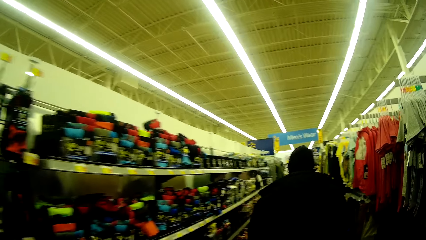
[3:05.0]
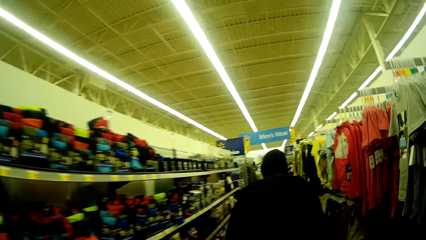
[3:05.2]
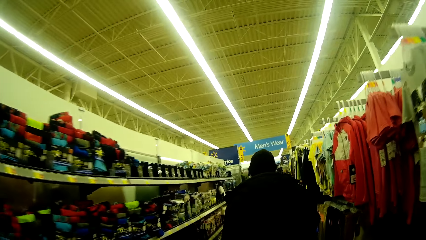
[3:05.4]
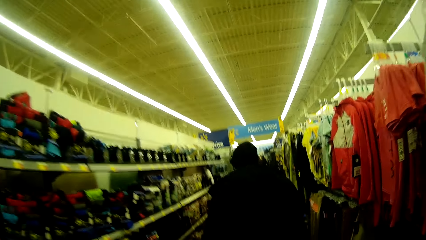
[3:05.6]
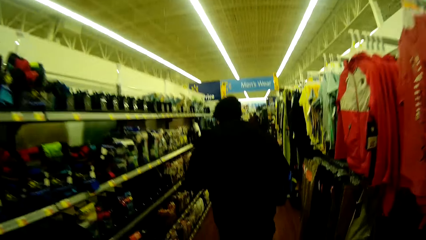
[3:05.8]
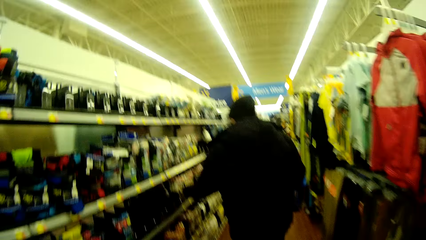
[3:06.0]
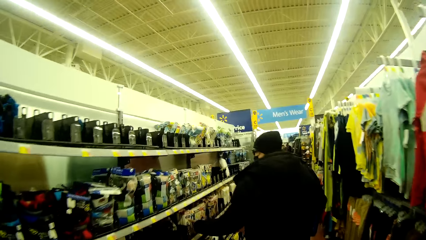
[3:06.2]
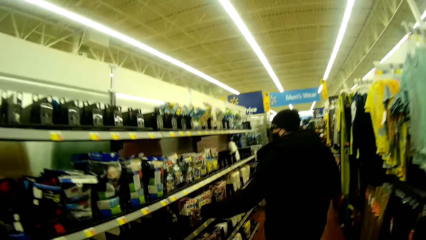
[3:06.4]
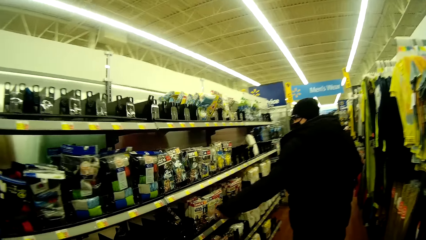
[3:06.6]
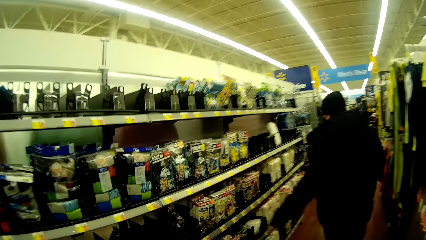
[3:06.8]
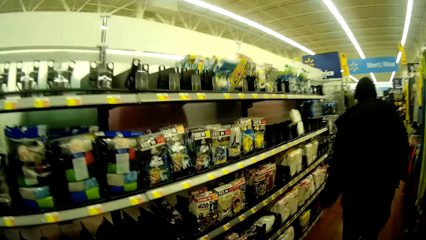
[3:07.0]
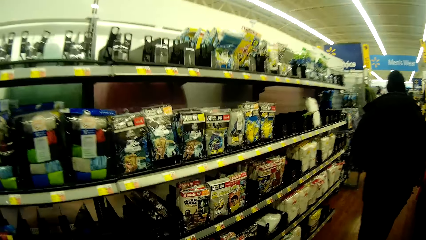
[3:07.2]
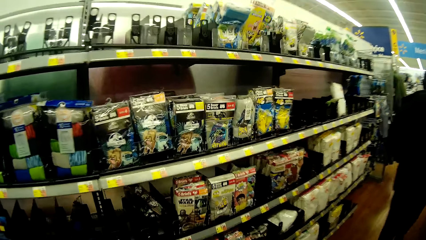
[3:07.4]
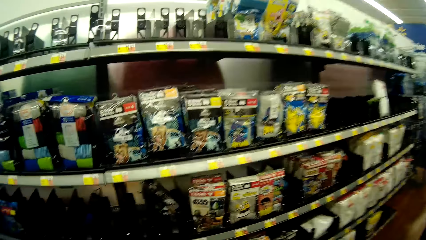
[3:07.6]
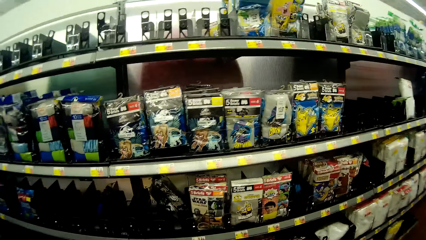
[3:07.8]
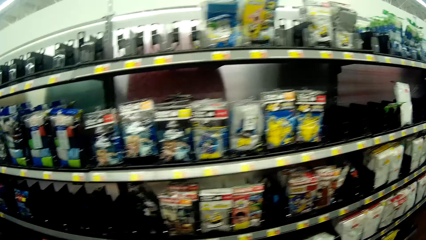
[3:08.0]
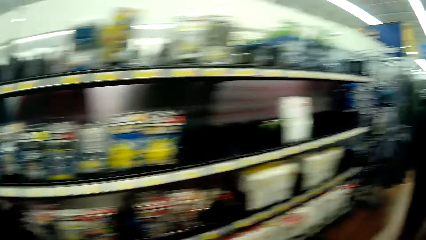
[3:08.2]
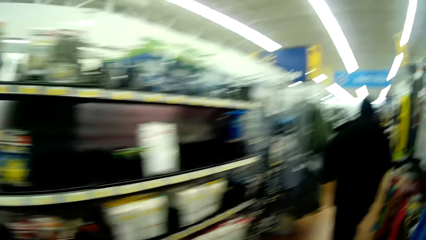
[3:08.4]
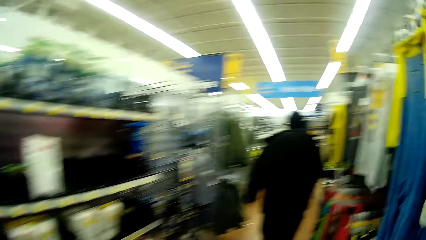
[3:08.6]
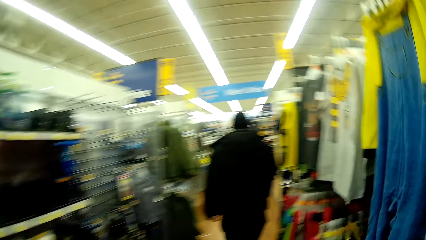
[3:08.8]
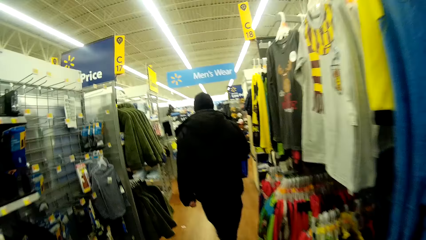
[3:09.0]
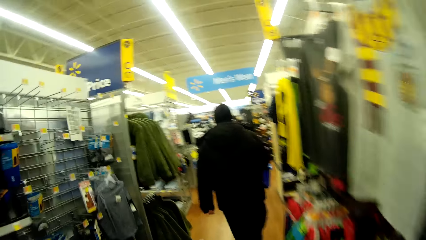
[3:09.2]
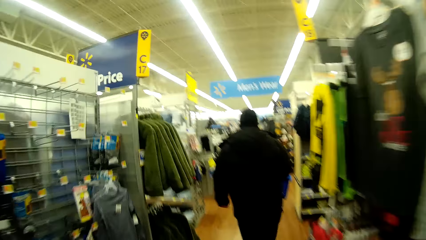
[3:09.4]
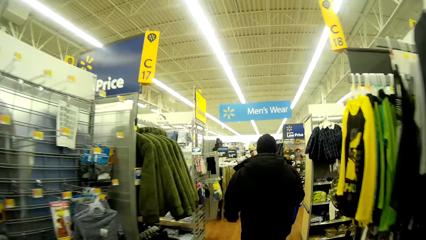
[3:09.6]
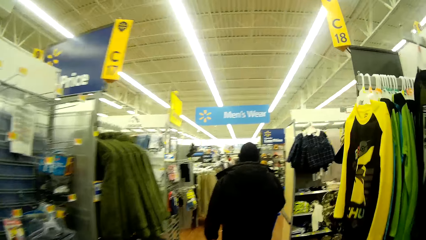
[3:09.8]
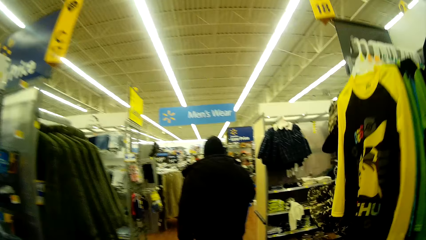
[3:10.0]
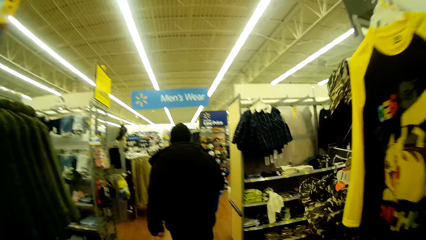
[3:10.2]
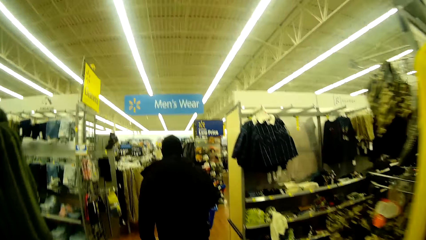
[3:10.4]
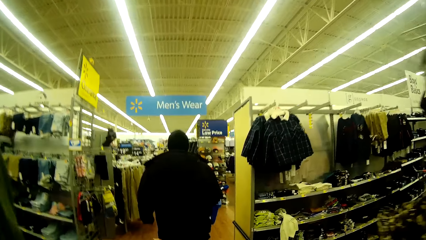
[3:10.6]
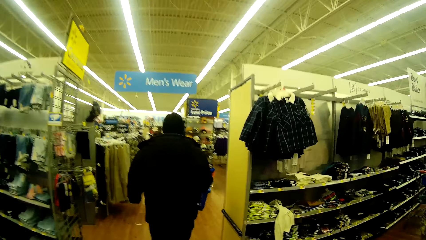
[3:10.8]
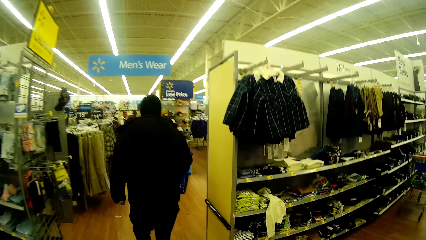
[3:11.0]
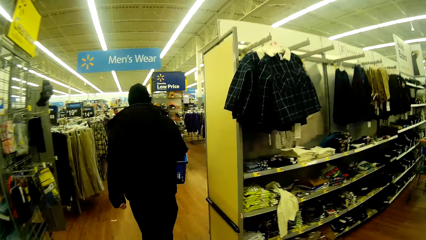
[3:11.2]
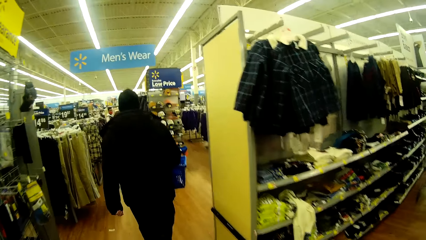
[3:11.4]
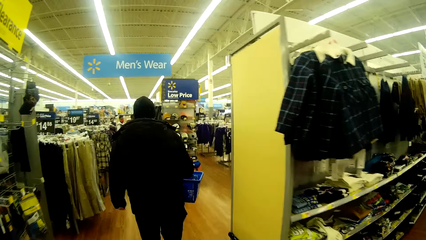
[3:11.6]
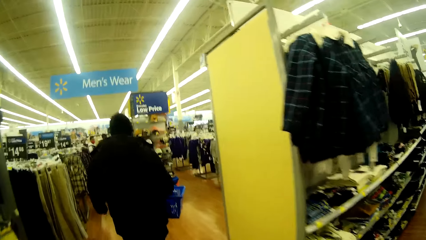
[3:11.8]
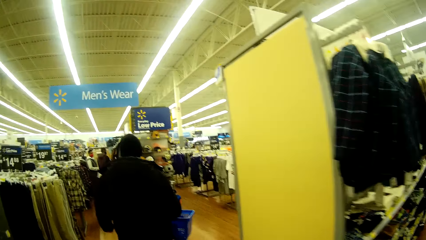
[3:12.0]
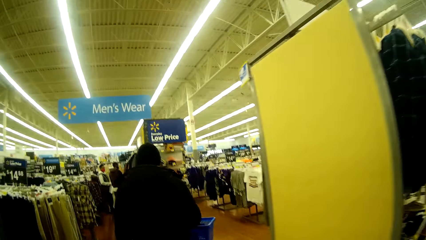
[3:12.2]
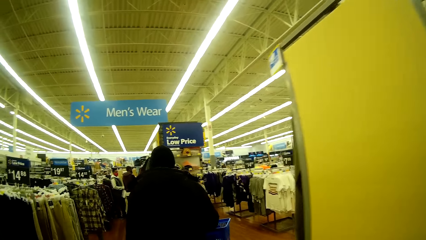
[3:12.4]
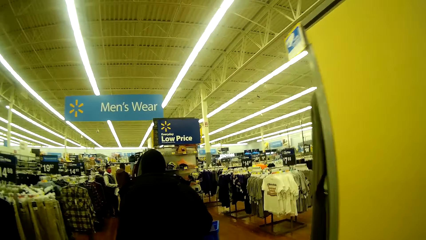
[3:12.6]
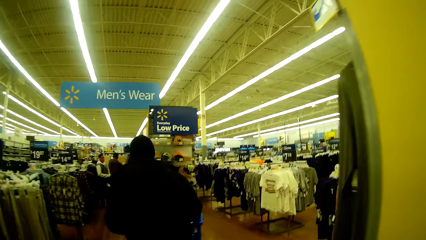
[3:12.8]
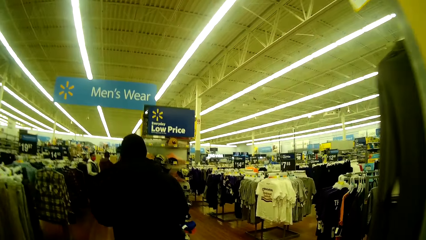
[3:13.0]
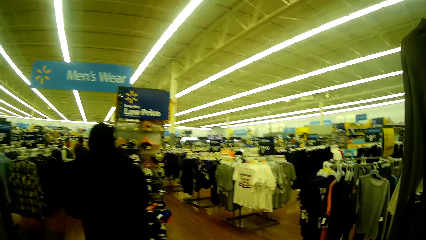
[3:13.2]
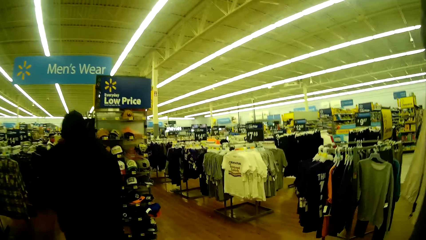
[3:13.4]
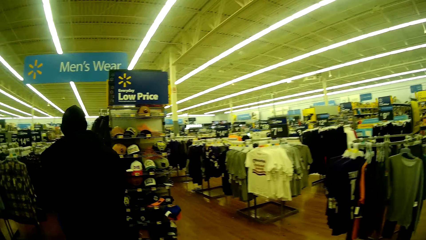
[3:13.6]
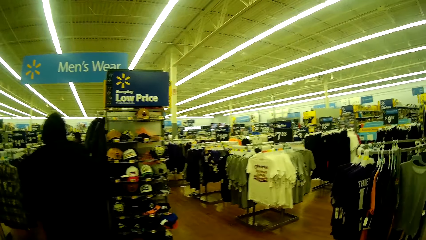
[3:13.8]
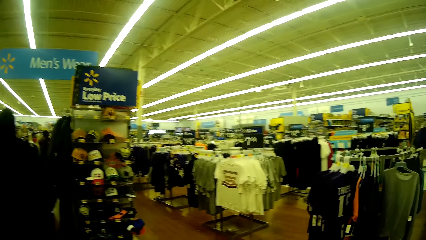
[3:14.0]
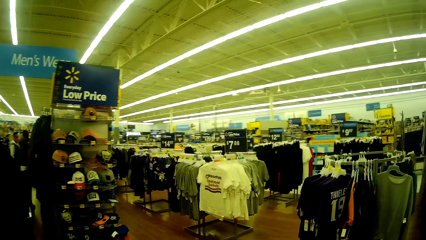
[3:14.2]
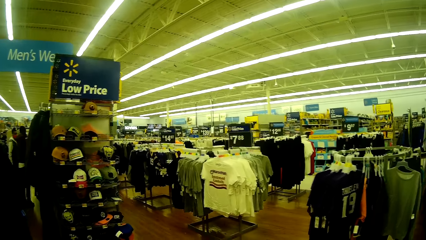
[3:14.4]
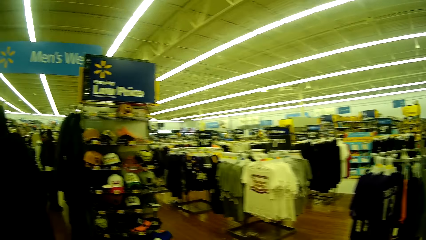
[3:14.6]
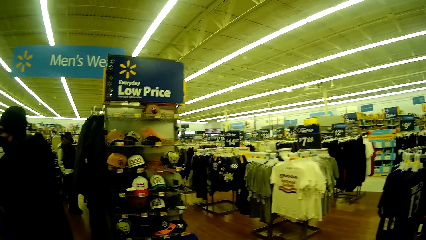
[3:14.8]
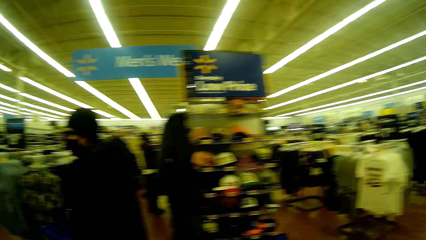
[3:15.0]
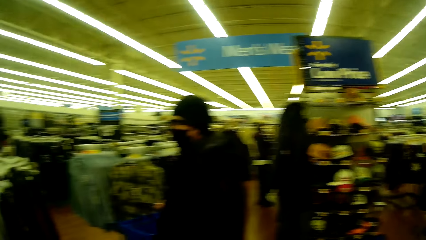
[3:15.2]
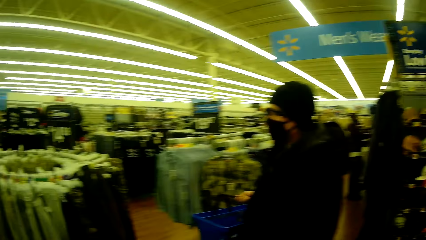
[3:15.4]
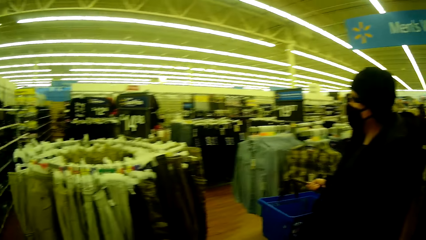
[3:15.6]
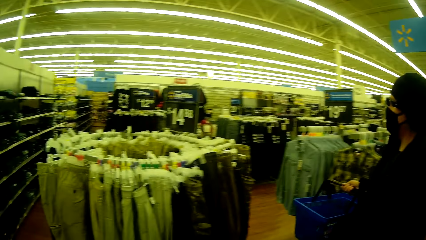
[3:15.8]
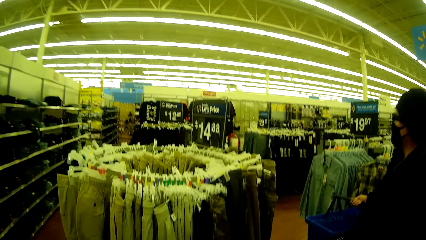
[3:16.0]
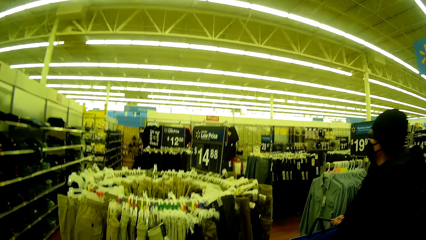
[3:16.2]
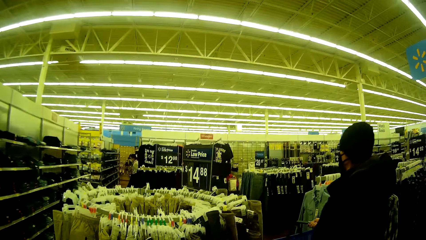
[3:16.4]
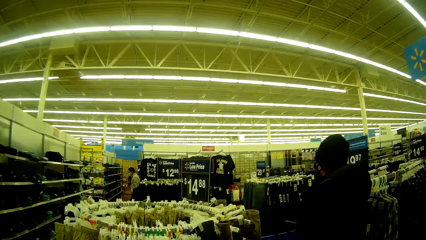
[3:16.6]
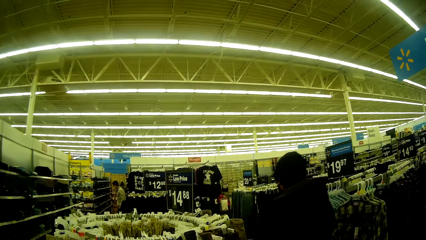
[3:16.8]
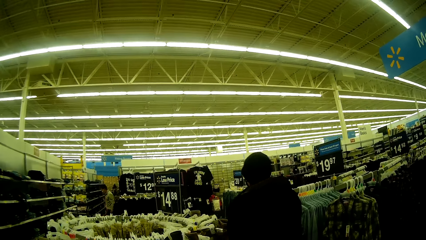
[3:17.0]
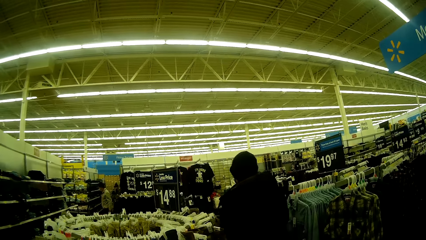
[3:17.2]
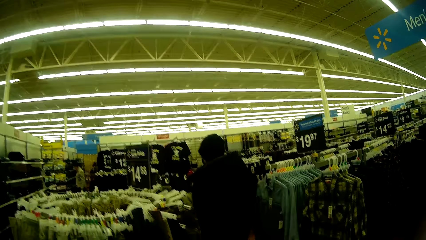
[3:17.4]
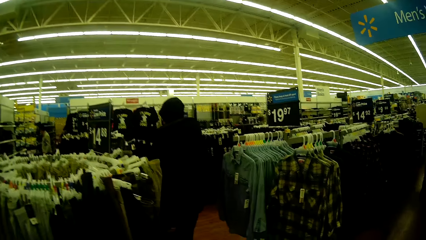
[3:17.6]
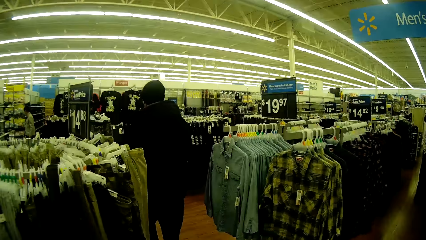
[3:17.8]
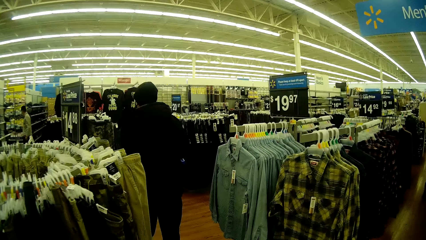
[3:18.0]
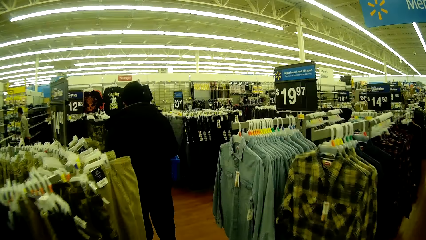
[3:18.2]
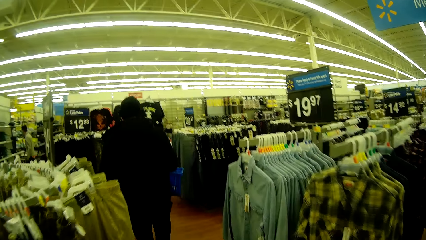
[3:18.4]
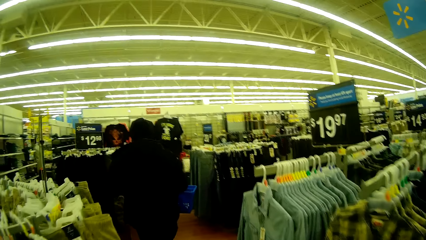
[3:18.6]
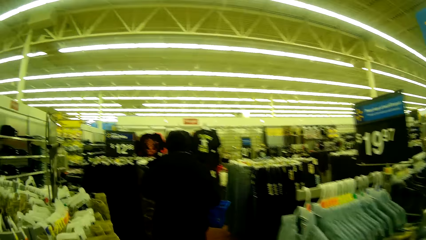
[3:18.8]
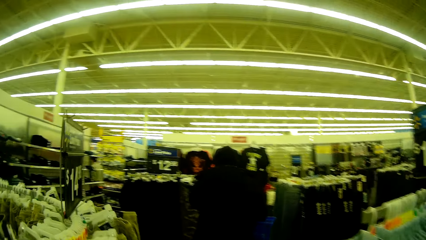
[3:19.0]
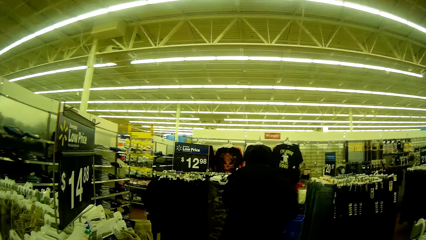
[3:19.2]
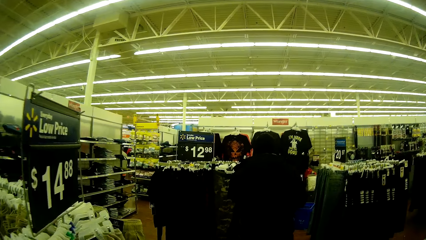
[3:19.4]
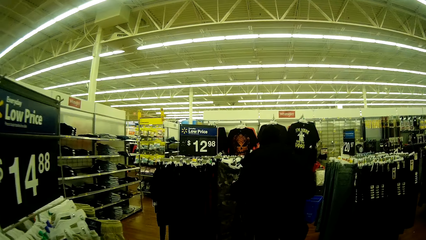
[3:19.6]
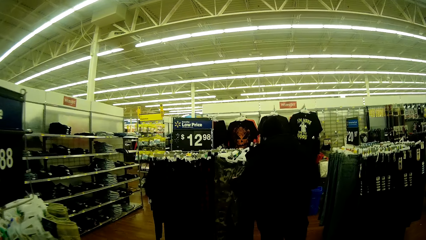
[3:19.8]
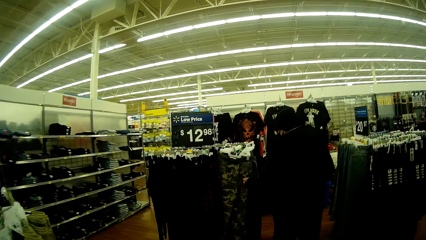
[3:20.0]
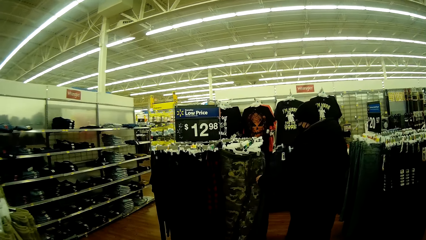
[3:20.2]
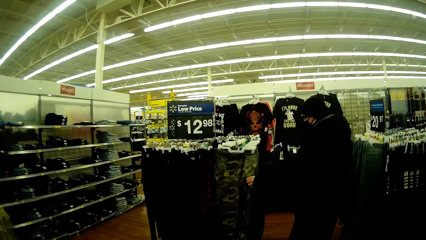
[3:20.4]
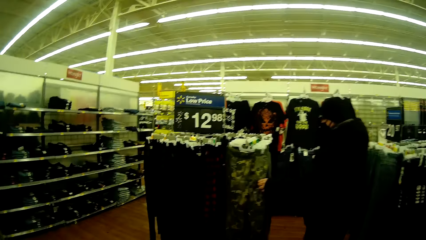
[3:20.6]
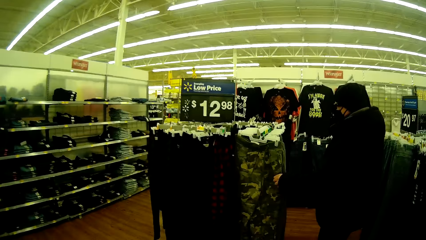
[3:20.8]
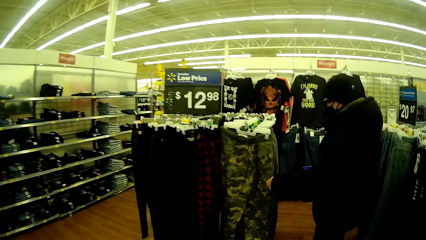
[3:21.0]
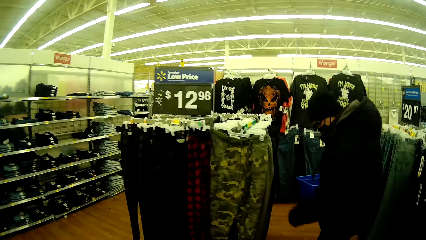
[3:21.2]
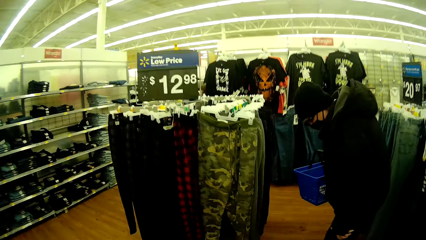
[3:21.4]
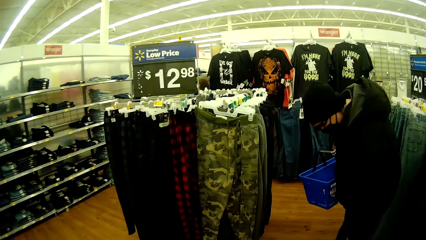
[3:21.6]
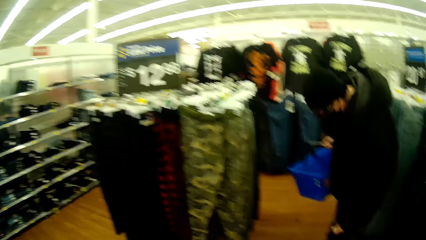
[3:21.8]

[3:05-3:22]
A man touches something on the shelf. The camera wearer converses with the man. The man walks in front of the camera wearer. The man touches a trouser on a hanger.
